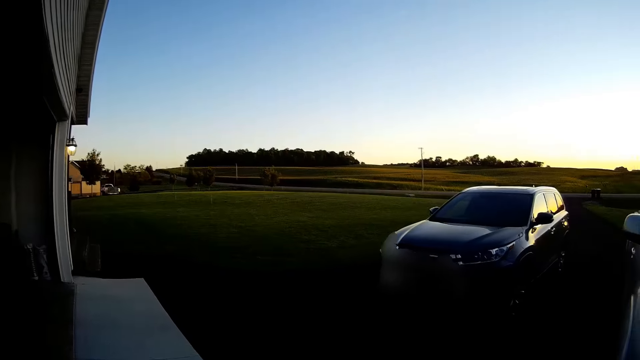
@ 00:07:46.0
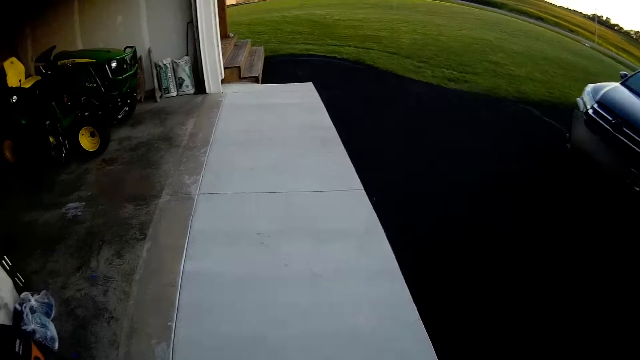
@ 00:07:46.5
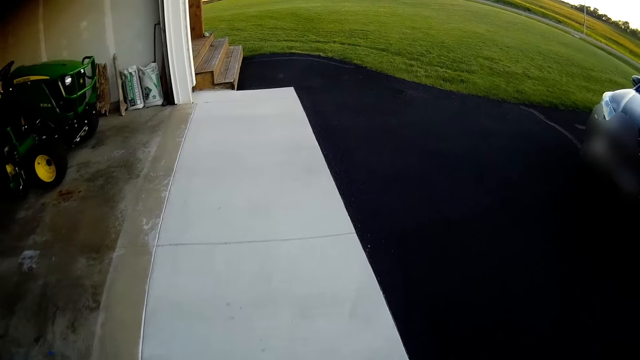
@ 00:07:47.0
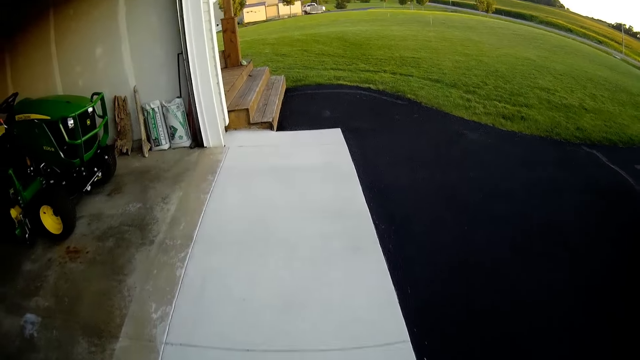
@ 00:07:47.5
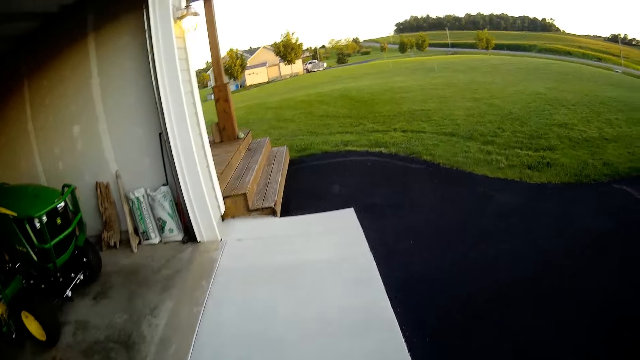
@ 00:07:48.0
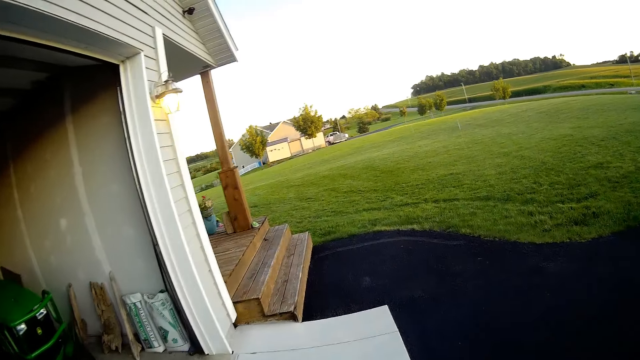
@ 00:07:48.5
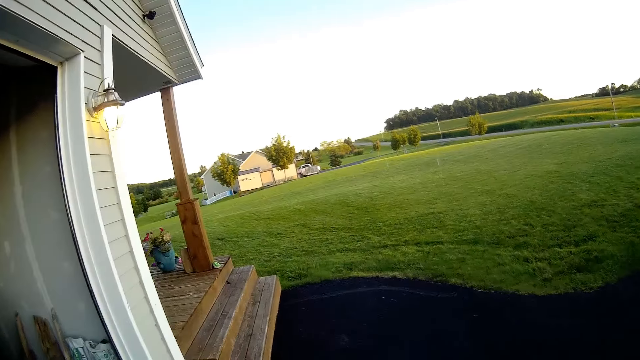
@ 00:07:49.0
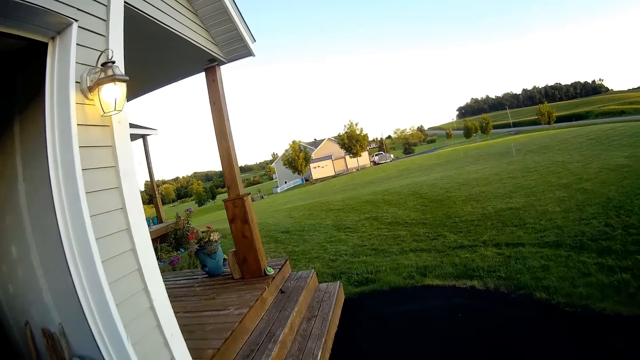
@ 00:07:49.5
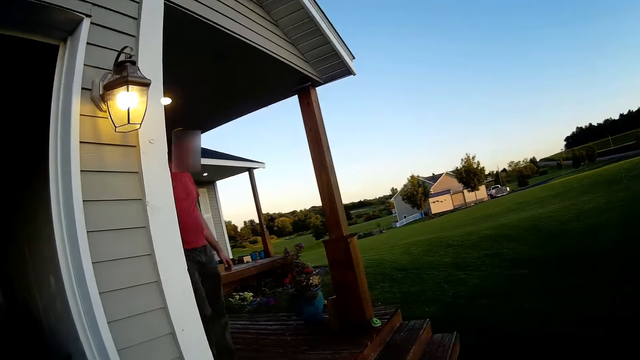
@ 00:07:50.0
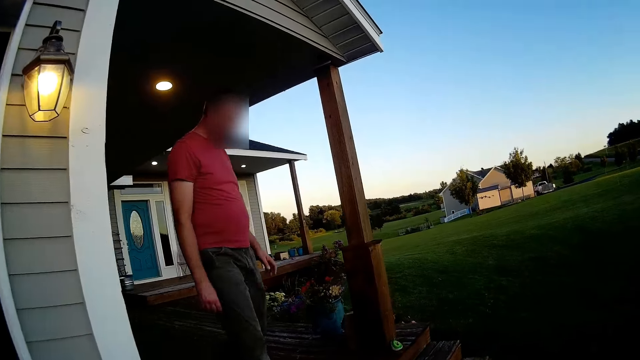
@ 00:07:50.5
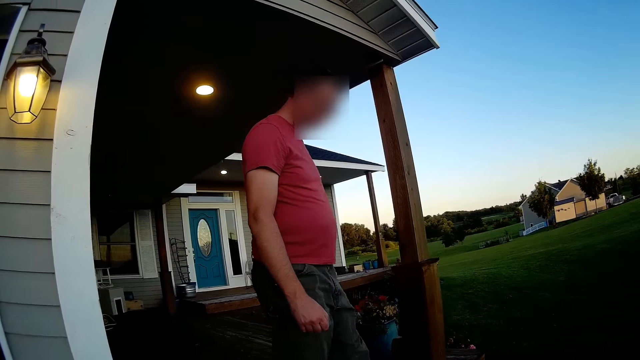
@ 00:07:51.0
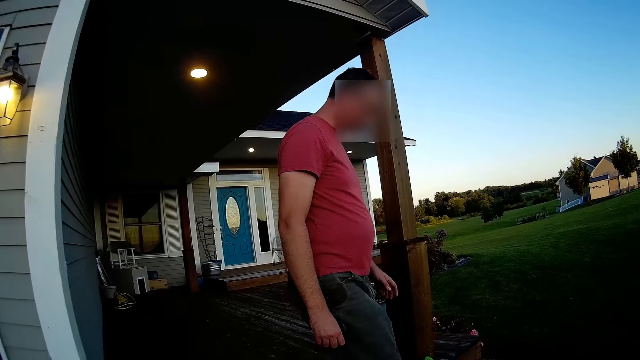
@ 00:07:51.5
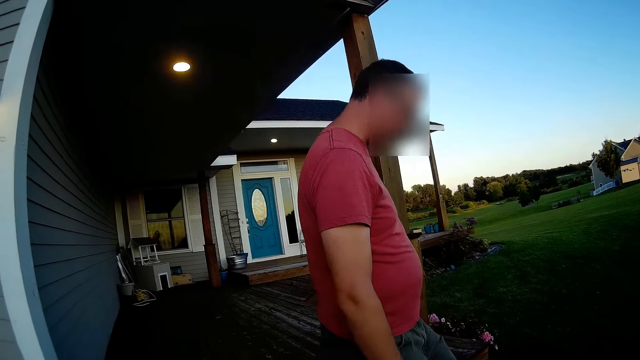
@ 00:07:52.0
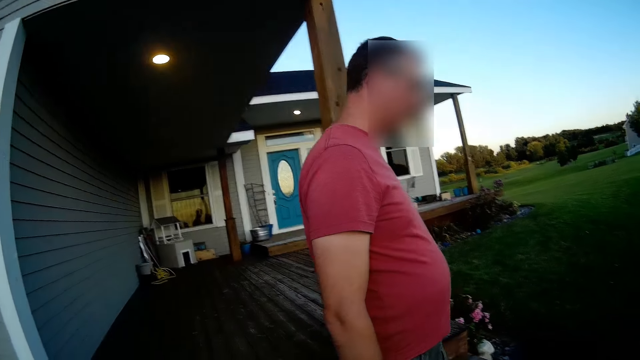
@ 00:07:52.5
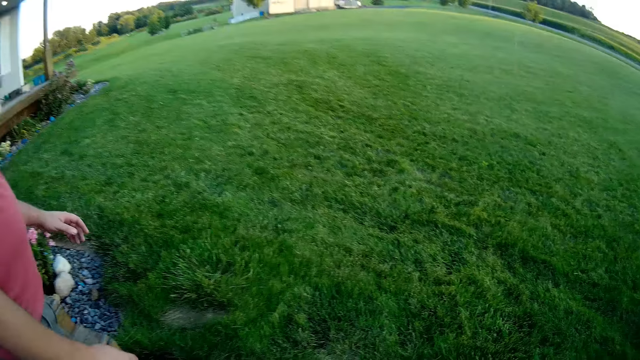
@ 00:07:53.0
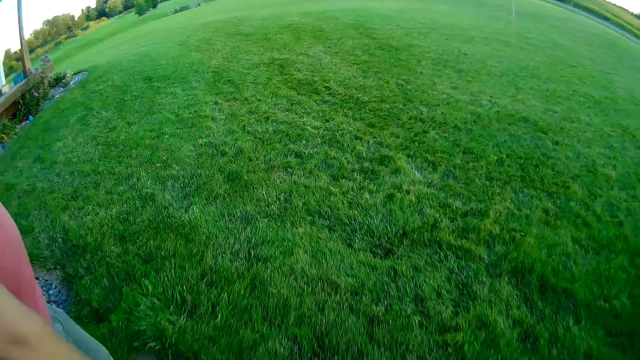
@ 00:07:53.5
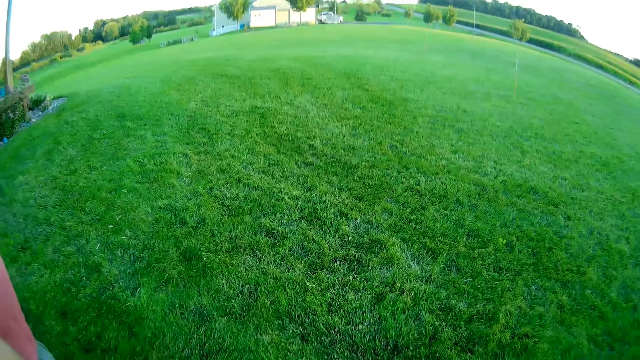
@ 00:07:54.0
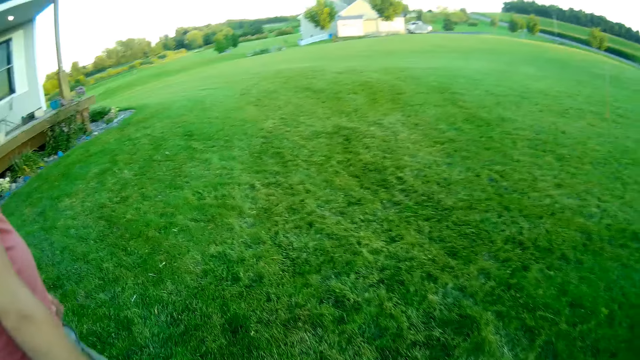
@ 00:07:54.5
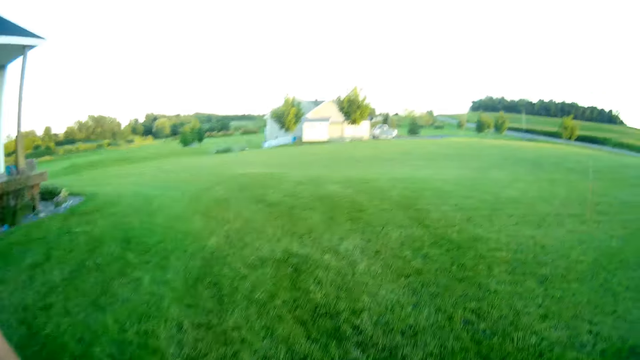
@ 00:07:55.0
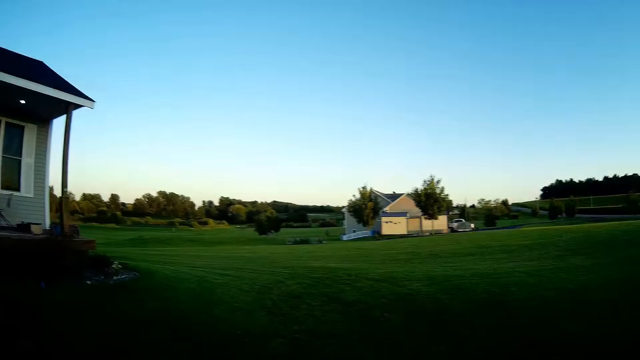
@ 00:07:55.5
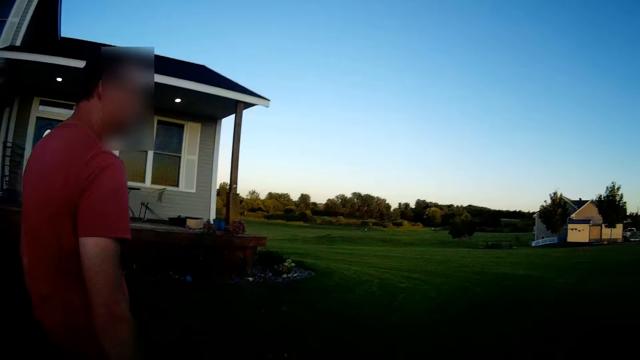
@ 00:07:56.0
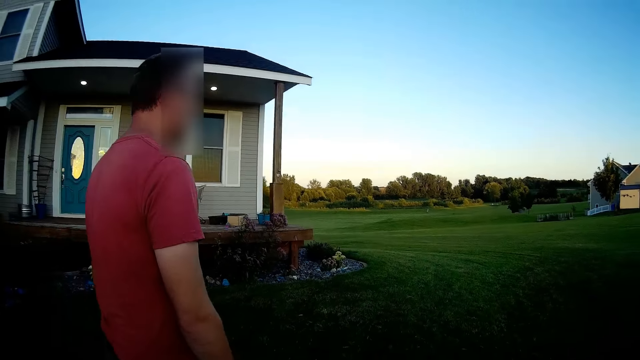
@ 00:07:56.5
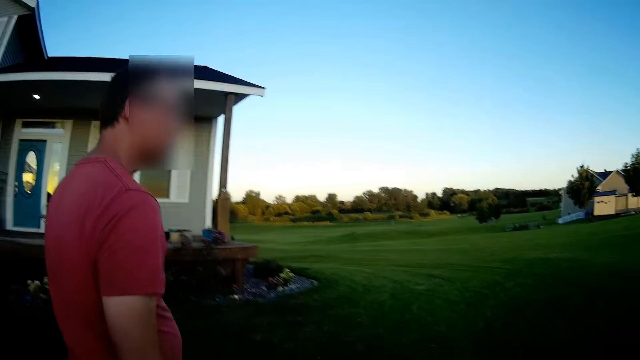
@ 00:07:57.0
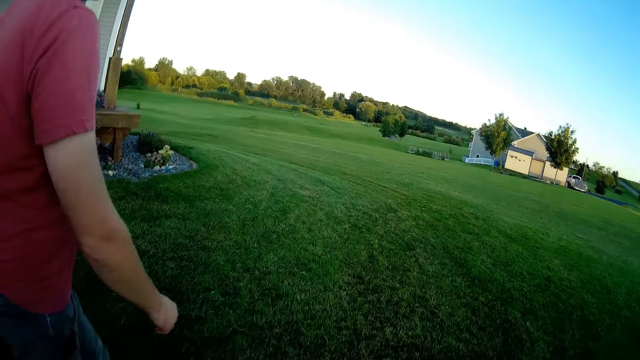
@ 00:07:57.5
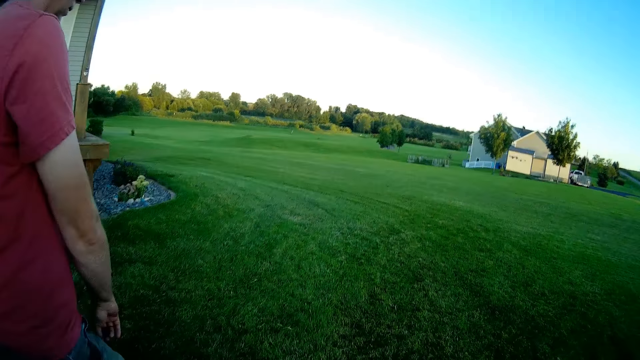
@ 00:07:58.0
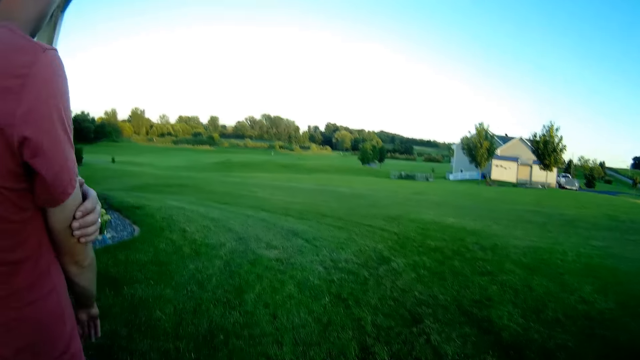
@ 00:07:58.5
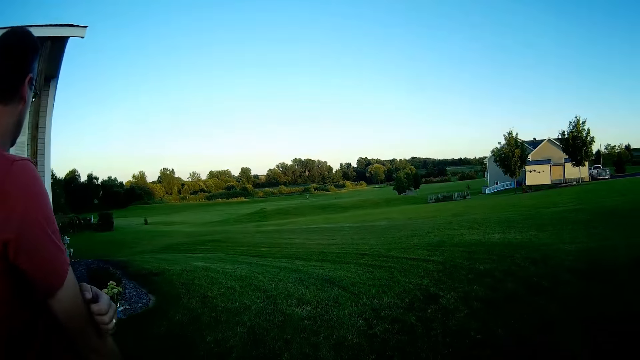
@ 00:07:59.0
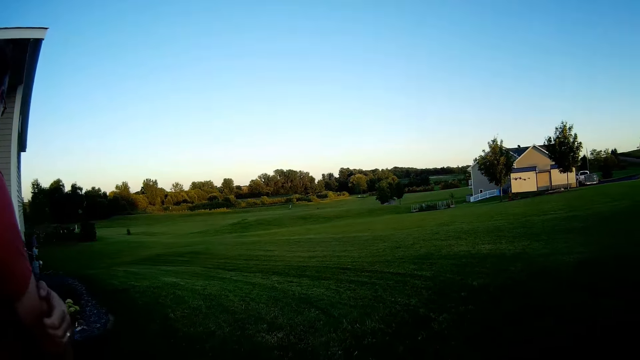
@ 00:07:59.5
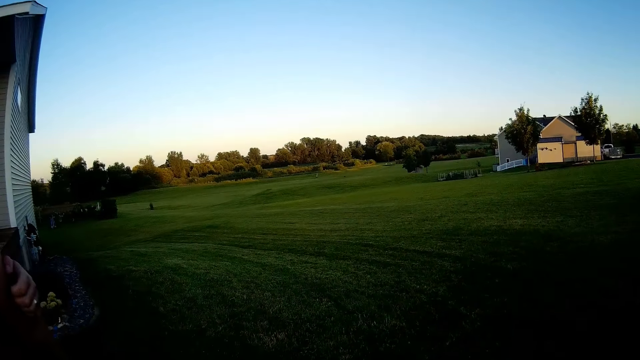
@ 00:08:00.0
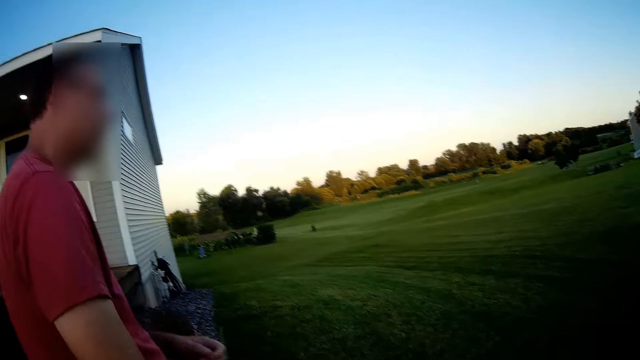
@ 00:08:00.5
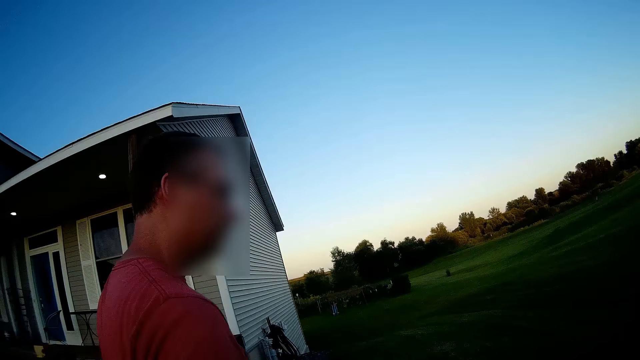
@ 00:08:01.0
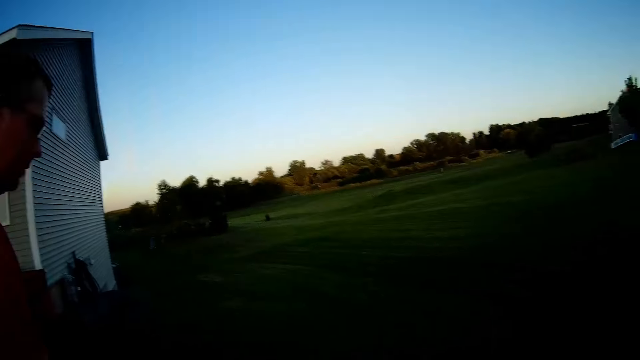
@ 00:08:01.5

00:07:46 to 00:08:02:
The camera wearer walks in the compound. A person walks in the compound. The camera wearer walks across the compound. The person walks next to the camera wearer.
